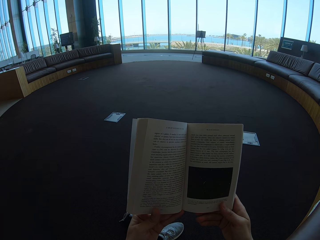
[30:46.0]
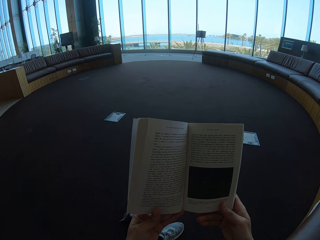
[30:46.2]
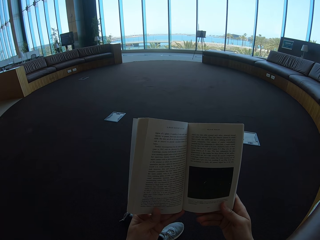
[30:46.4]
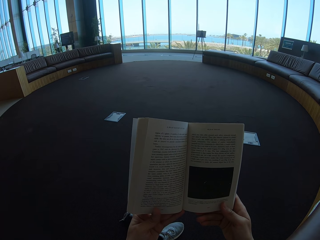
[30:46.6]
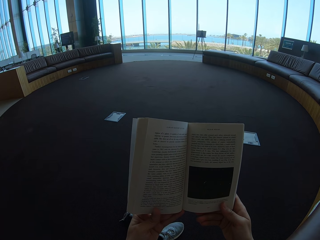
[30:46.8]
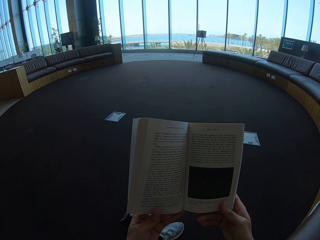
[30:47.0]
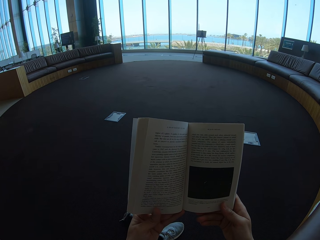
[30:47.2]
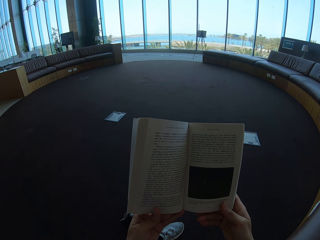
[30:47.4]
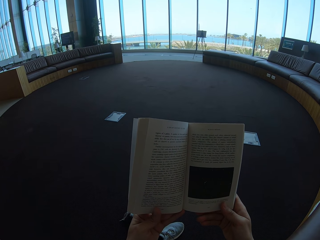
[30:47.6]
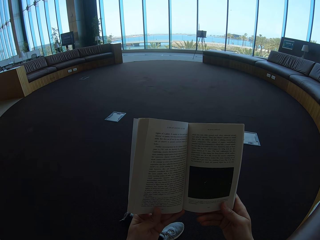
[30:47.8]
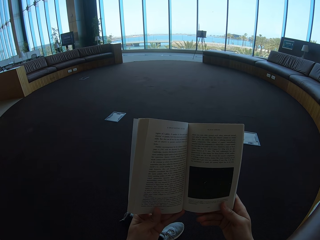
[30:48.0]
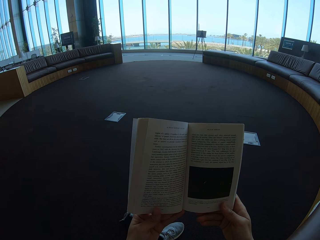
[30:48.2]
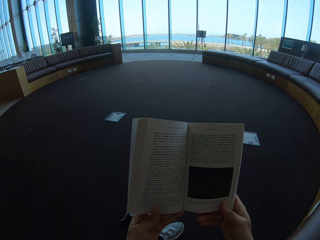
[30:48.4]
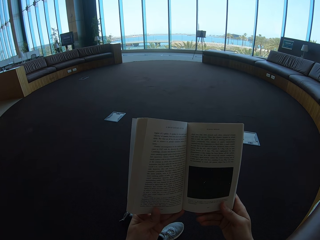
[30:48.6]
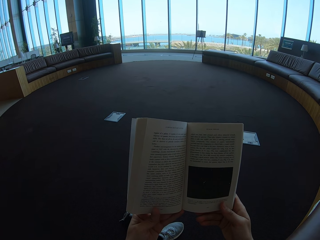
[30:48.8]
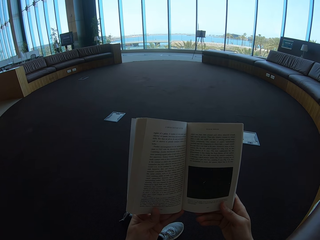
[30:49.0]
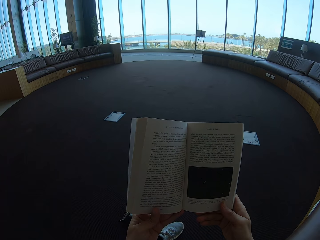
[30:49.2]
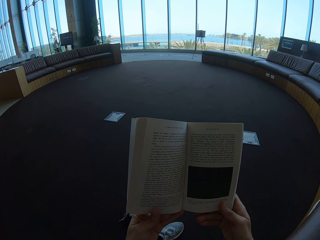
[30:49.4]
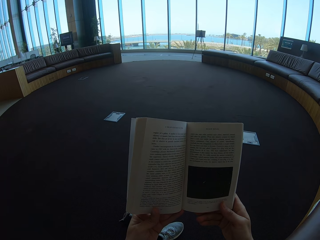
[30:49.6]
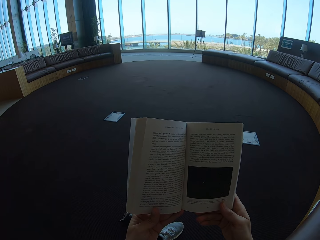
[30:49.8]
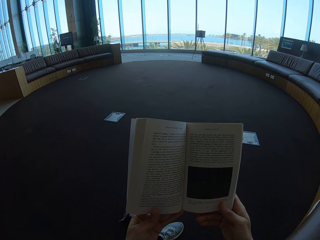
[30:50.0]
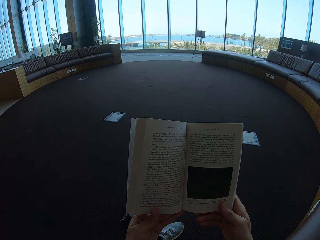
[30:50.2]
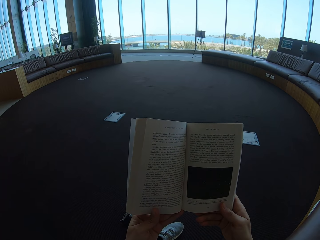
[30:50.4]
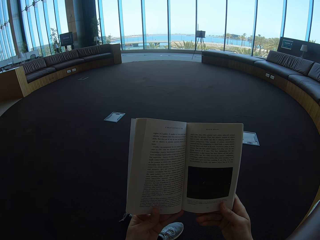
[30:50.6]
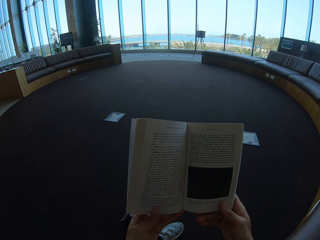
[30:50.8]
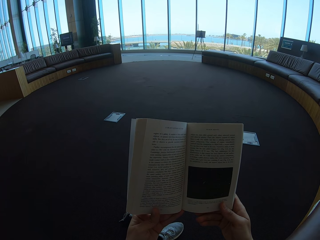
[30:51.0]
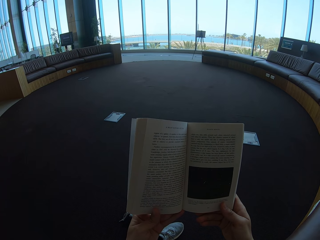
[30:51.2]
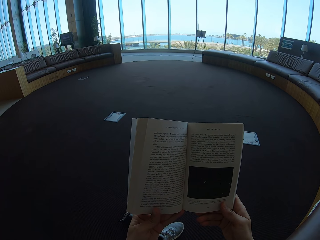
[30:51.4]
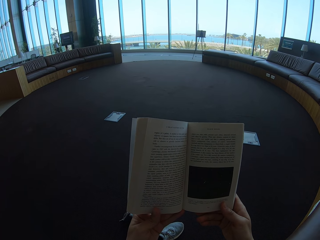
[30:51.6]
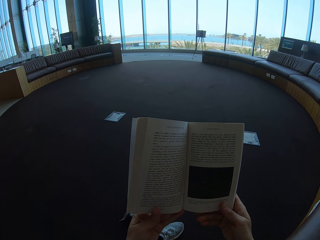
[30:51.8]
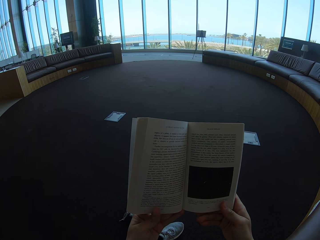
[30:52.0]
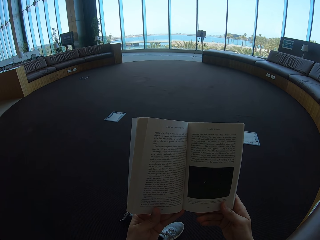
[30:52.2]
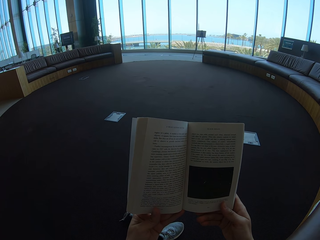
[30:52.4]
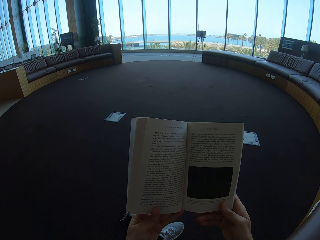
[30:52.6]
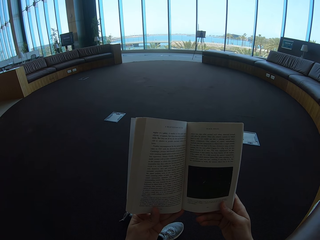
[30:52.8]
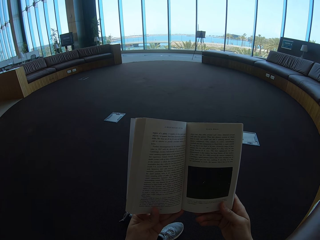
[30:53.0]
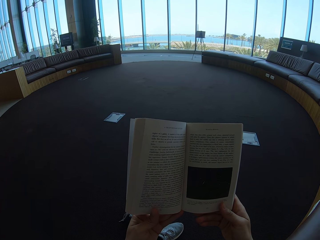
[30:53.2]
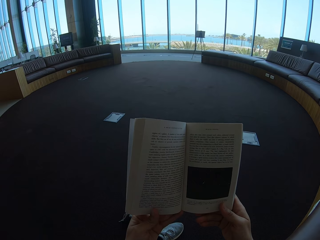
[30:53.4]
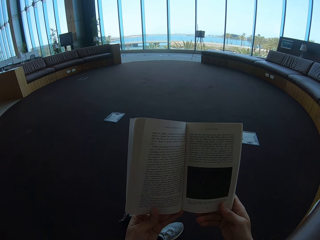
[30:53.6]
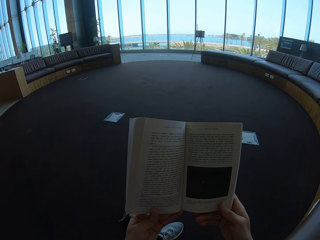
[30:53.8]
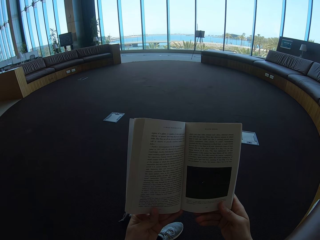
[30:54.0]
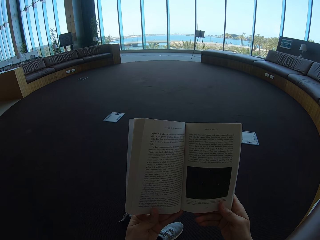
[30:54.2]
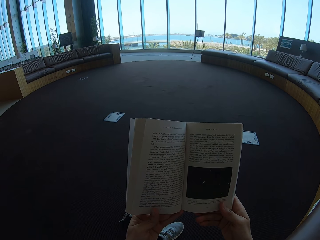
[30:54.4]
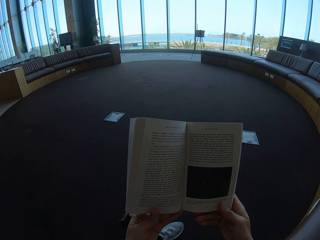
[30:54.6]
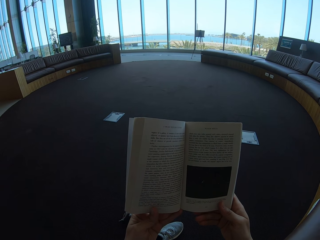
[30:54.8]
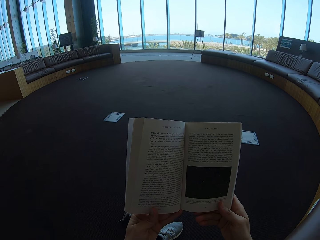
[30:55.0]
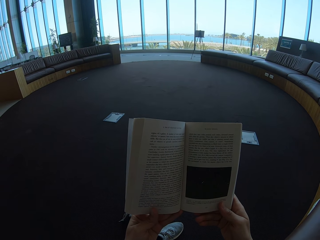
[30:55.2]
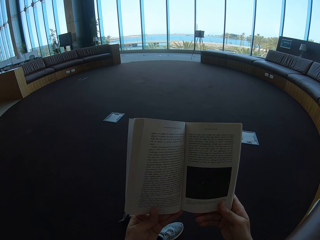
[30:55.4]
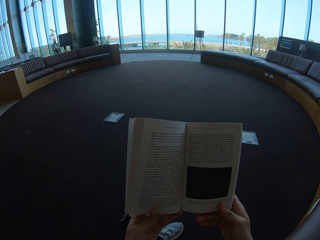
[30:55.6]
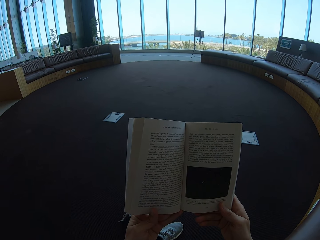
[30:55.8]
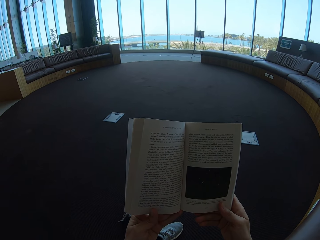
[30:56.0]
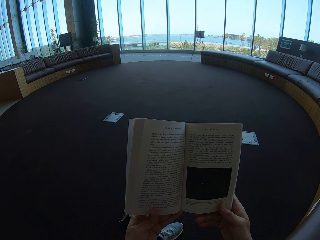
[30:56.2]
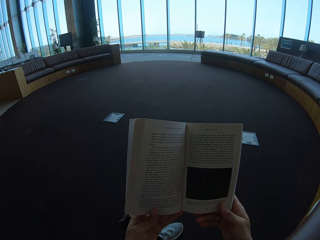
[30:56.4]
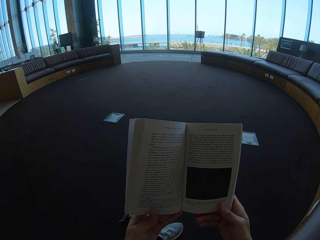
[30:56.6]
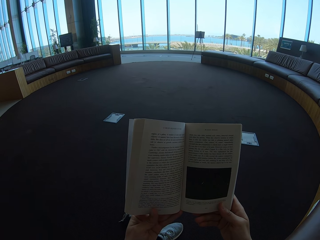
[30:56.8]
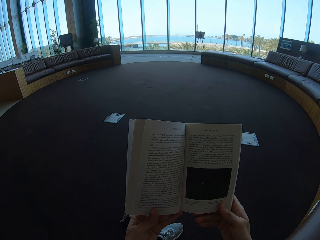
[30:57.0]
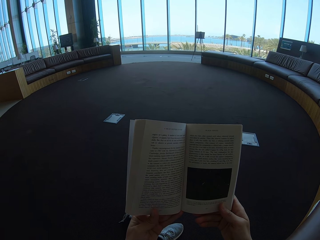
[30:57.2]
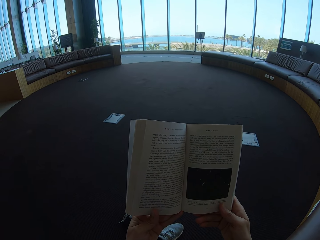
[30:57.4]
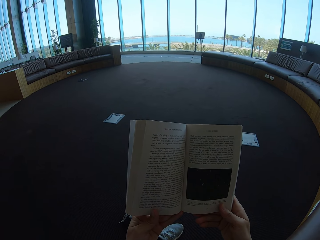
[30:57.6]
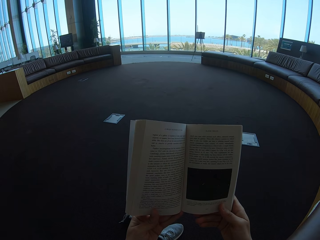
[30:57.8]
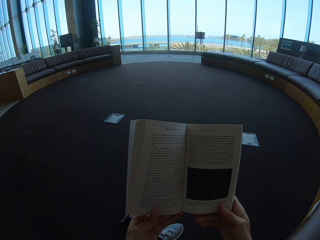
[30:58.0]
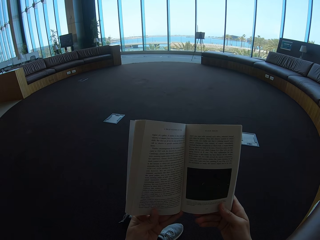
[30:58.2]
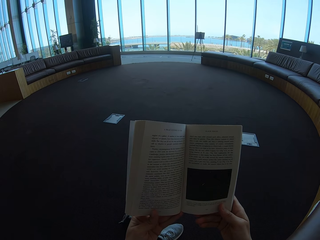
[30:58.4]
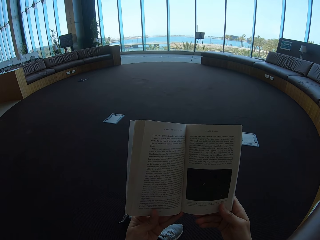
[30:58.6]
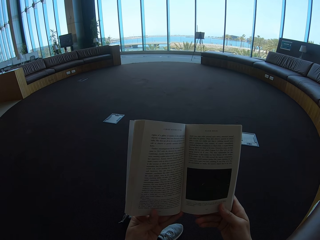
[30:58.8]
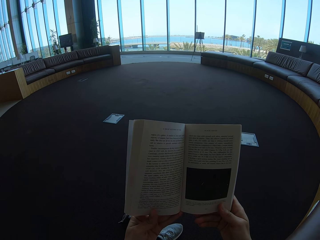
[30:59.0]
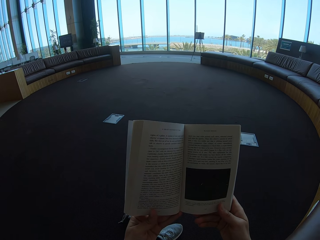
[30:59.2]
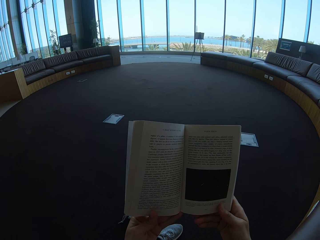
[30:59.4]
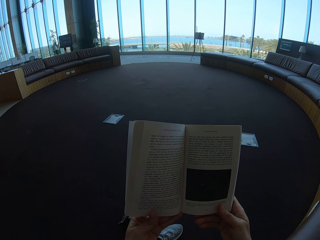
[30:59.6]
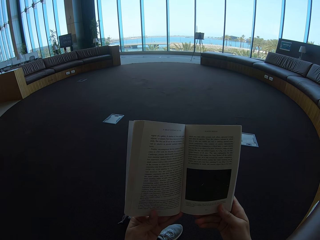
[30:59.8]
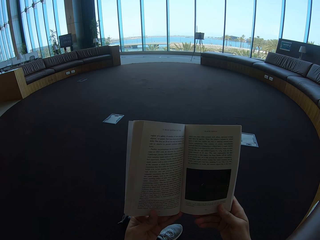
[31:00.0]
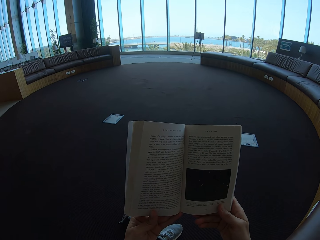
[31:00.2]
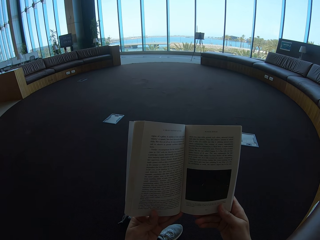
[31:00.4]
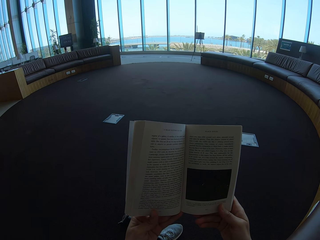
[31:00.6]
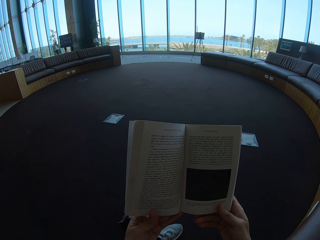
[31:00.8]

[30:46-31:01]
The camera wearer reads the story book.

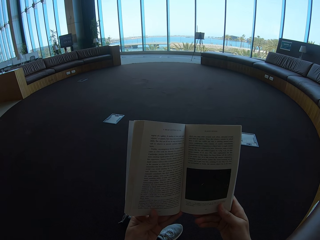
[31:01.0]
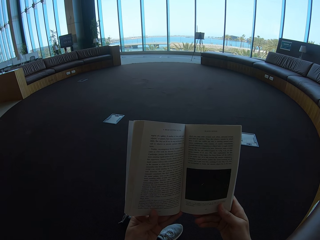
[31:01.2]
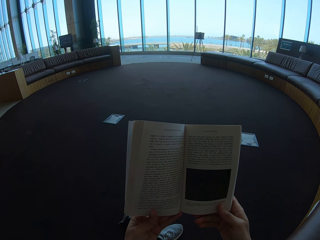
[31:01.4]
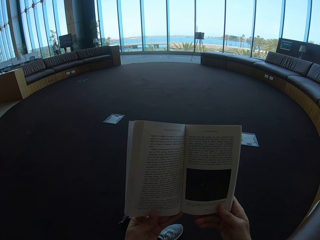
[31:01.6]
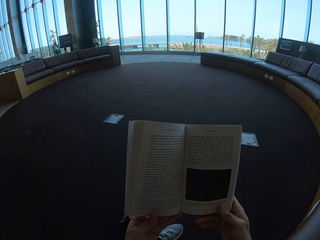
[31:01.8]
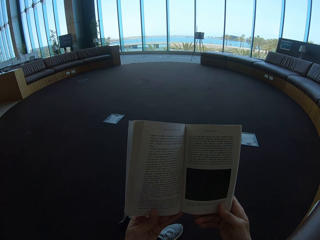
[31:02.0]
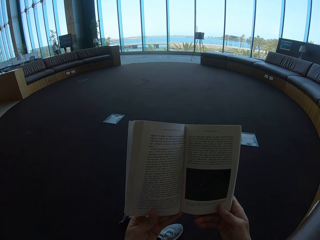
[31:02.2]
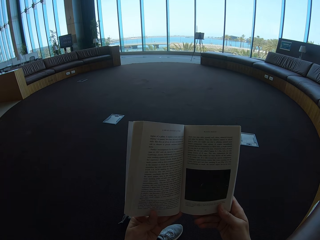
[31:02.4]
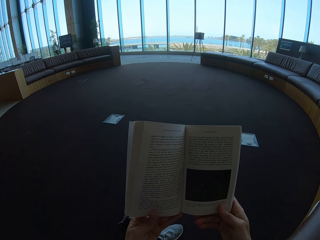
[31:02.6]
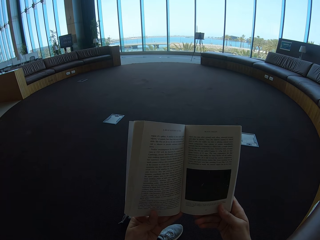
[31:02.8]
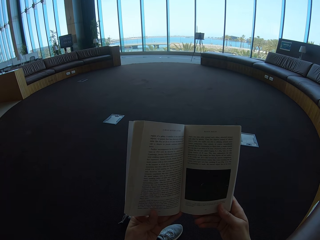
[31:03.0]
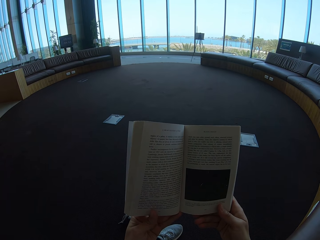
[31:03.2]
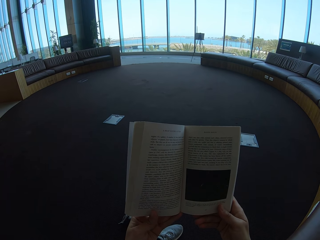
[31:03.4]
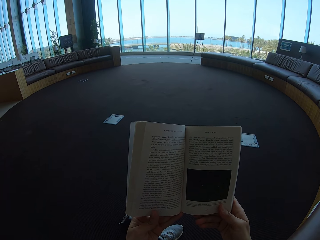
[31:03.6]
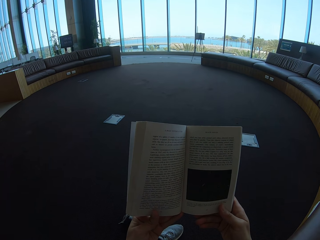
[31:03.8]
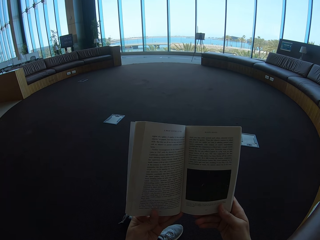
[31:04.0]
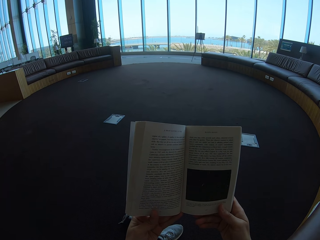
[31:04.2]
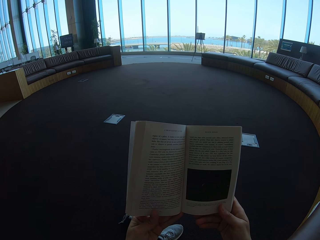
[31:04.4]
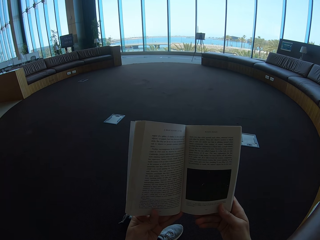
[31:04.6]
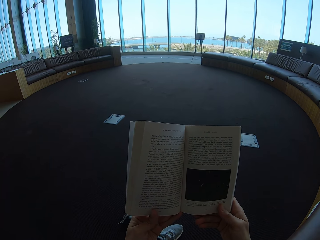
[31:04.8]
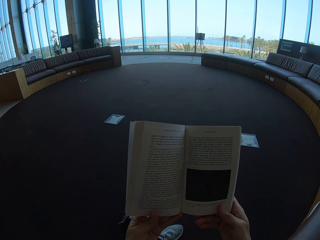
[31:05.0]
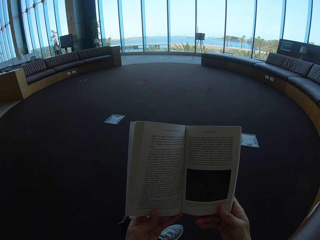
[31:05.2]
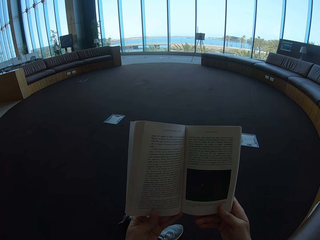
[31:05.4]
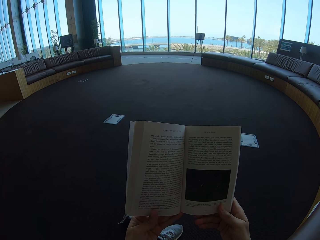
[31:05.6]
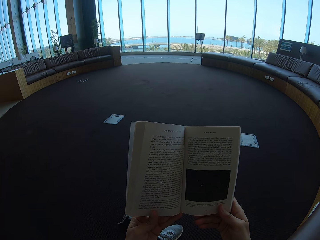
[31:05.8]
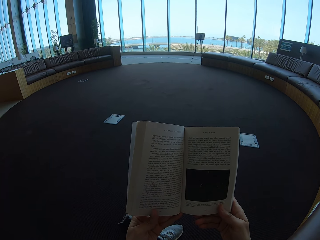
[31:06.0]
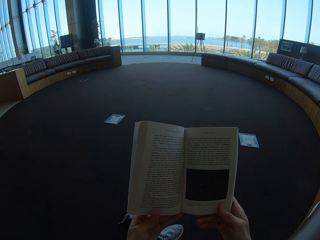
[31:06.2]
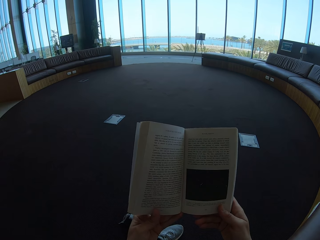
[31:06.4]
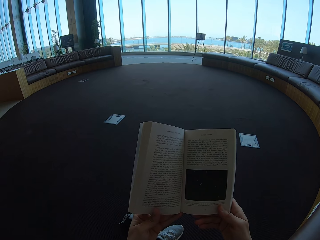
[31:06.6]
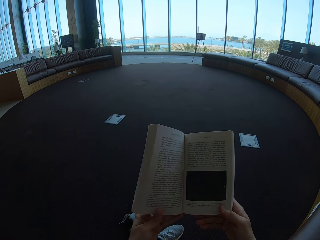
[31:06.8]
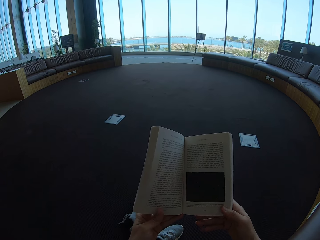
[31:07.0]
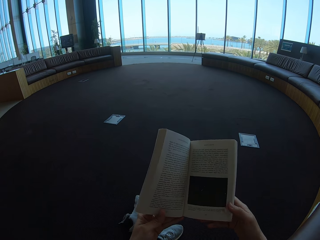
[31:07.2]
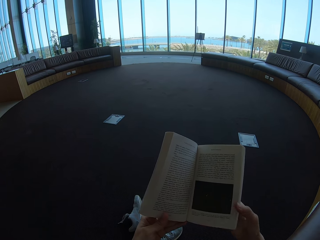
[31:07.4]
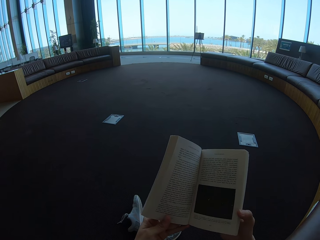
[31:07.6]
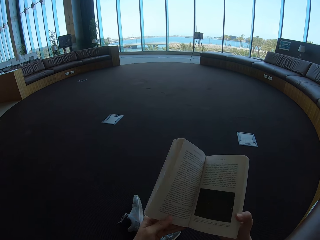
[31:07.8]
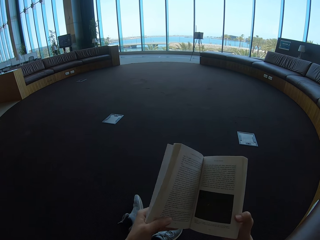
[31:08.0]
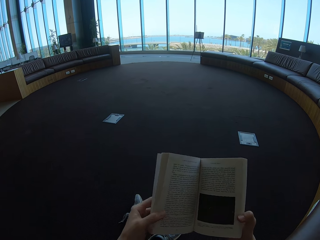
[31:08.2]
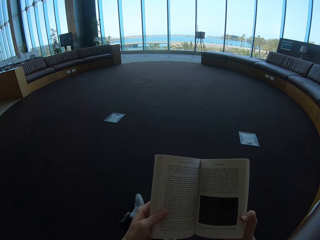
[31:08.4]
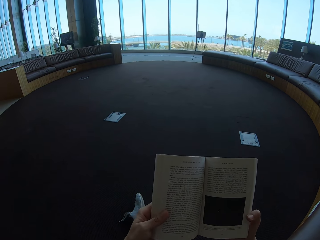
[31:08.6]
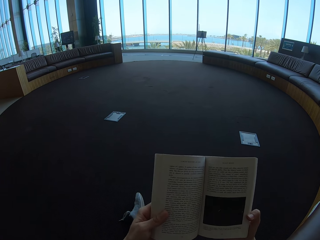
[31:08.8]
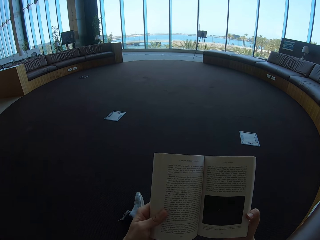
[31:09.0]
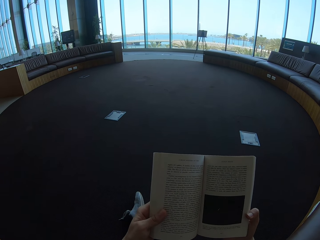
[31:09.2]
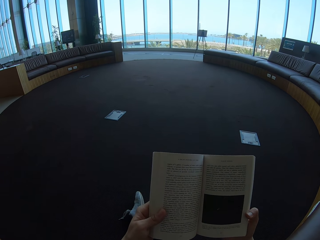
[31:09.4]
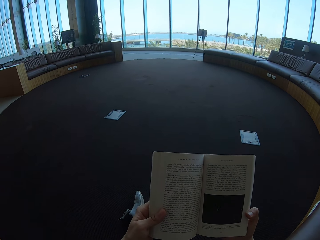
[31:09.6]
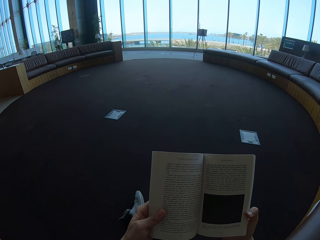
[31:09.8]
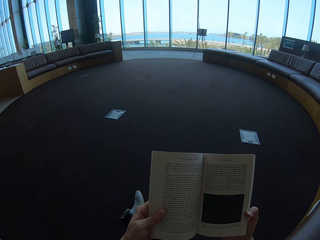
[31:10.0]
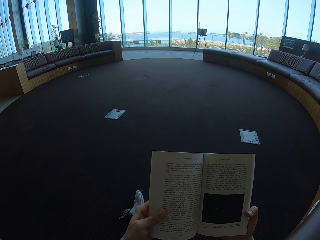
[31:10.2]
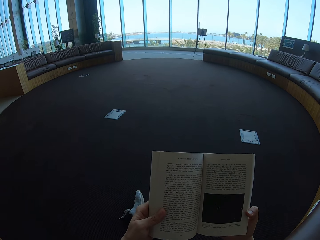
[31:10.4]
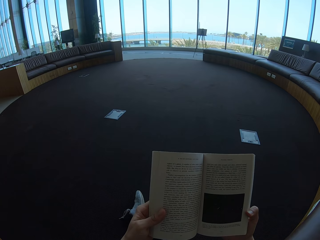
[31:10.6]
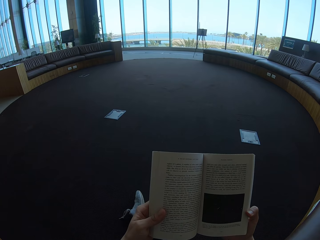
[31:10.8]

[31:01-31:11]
The camera wearer holds the story book.
